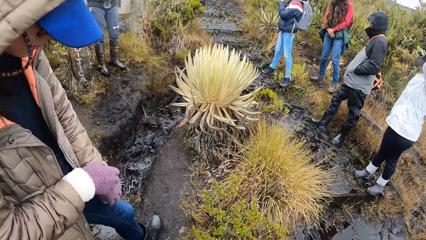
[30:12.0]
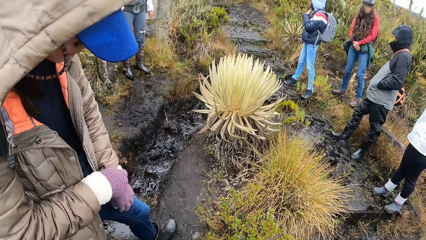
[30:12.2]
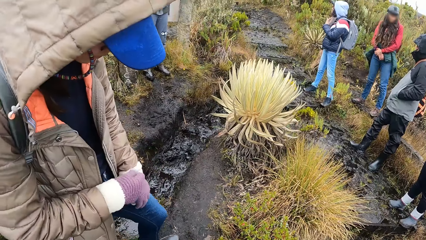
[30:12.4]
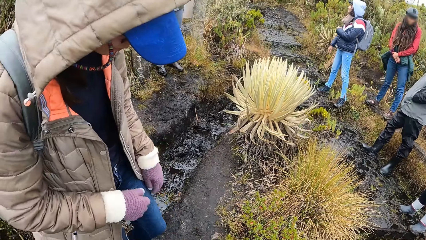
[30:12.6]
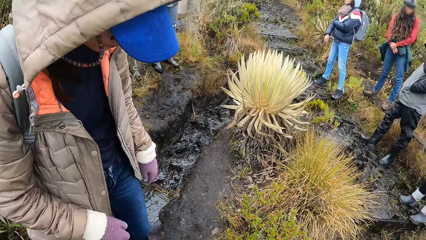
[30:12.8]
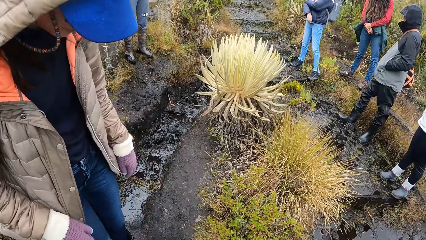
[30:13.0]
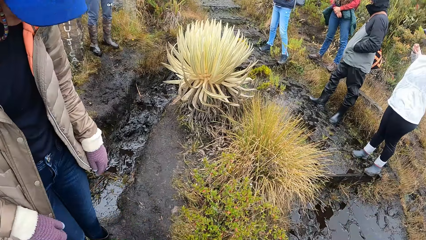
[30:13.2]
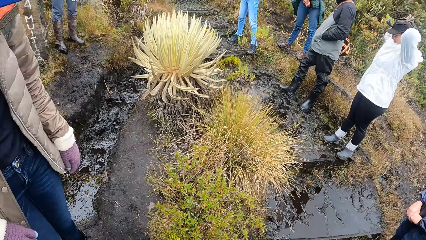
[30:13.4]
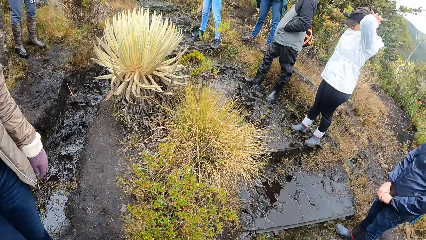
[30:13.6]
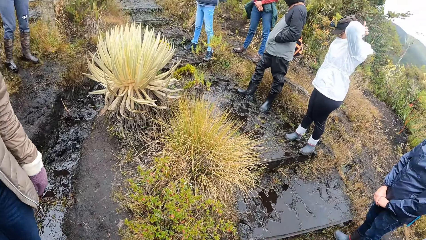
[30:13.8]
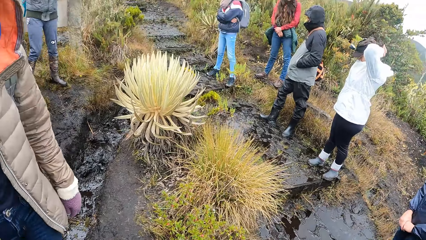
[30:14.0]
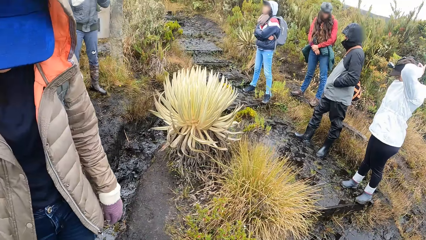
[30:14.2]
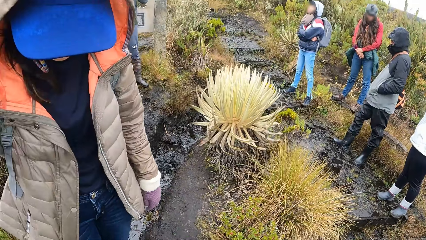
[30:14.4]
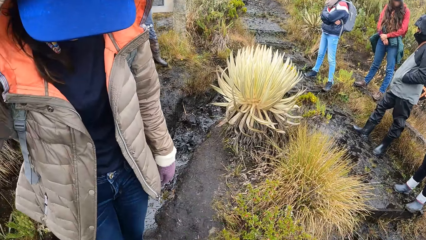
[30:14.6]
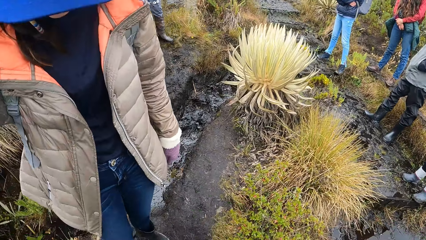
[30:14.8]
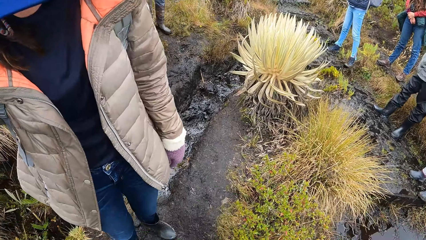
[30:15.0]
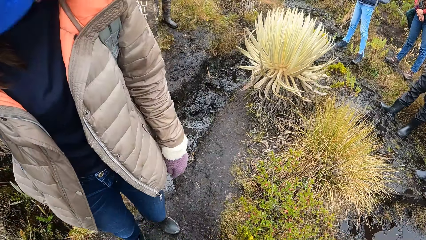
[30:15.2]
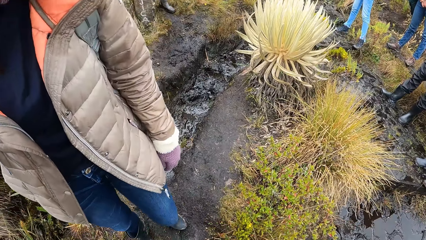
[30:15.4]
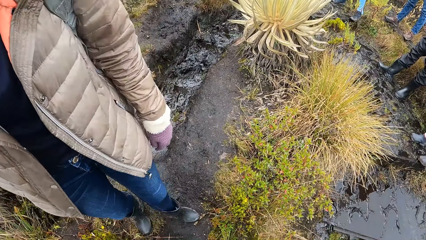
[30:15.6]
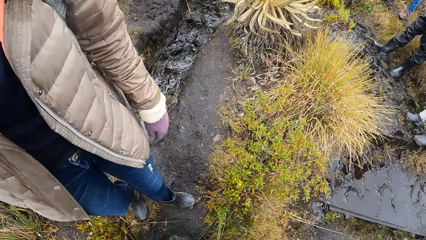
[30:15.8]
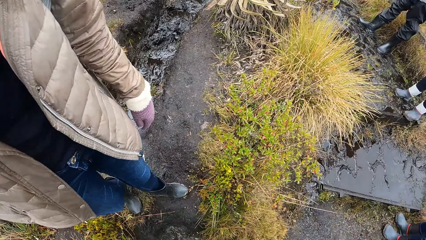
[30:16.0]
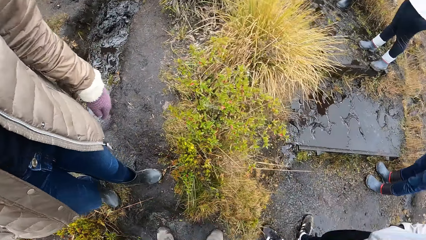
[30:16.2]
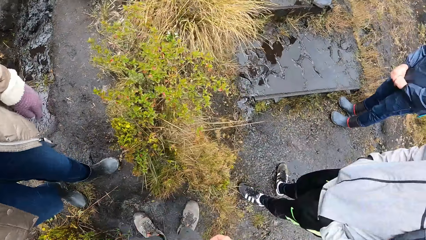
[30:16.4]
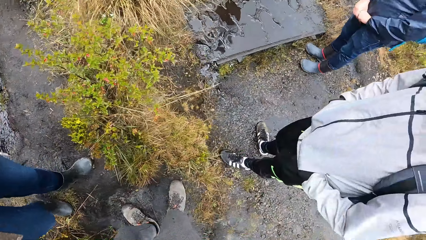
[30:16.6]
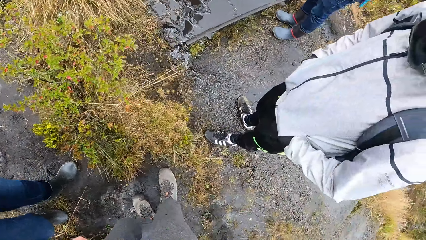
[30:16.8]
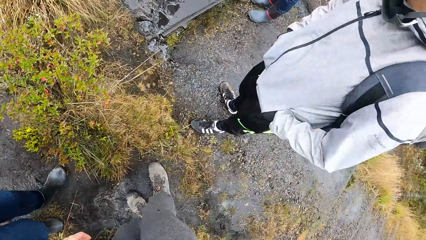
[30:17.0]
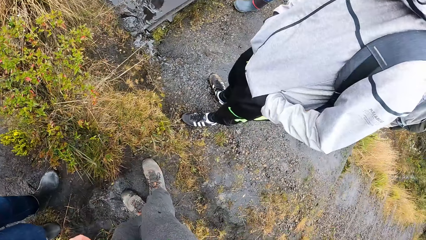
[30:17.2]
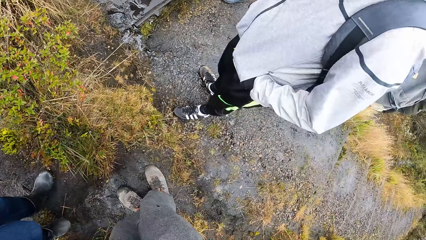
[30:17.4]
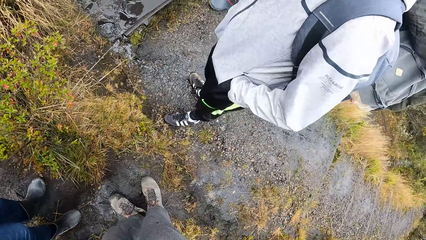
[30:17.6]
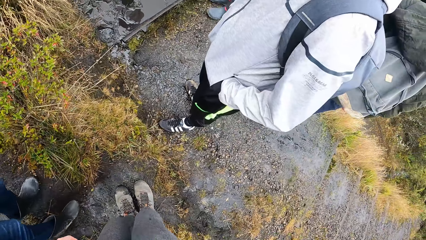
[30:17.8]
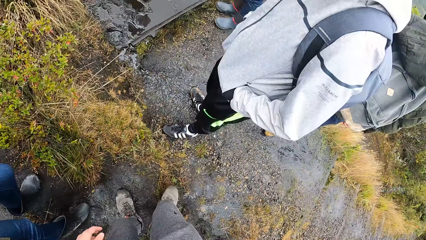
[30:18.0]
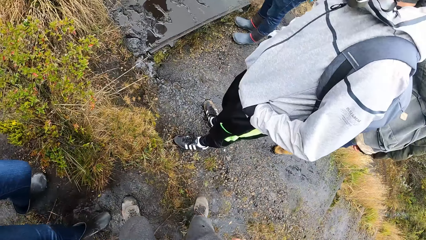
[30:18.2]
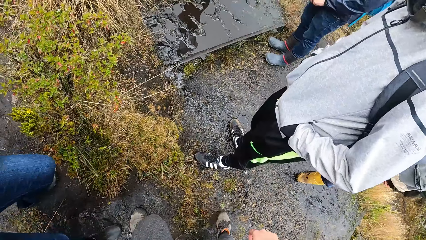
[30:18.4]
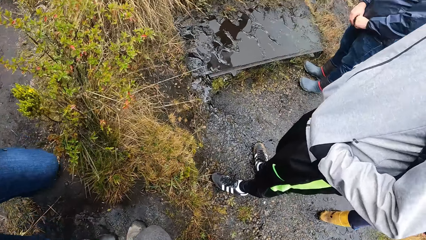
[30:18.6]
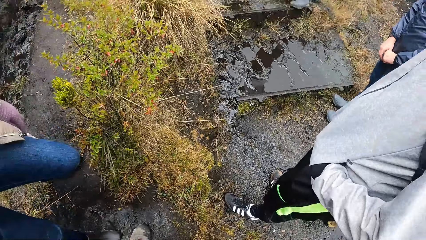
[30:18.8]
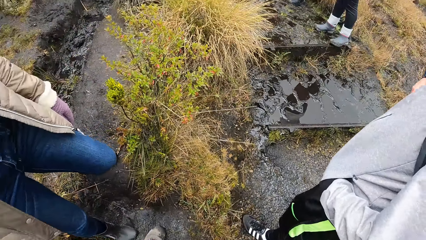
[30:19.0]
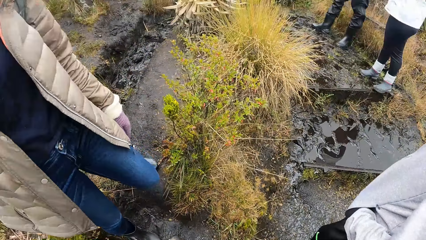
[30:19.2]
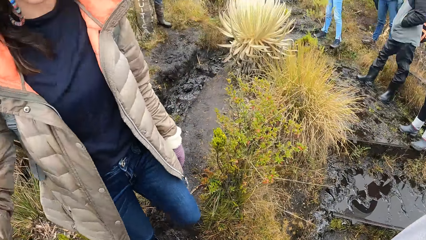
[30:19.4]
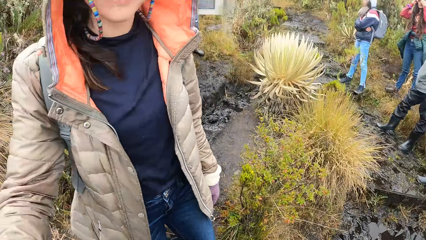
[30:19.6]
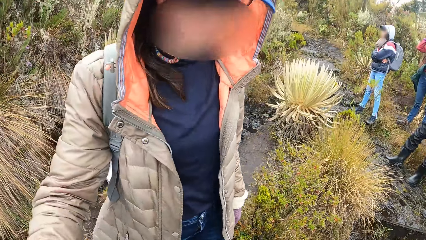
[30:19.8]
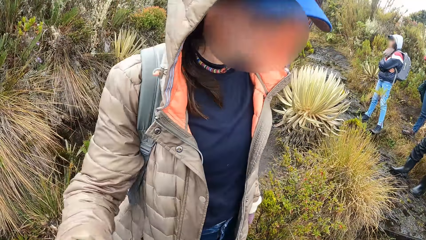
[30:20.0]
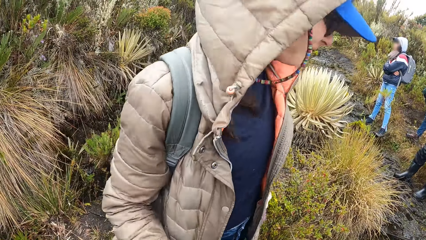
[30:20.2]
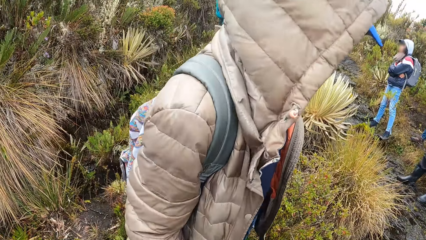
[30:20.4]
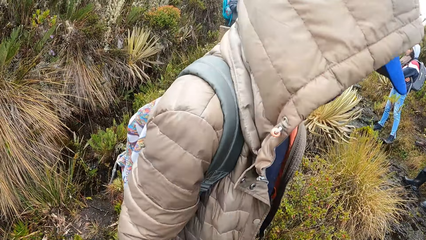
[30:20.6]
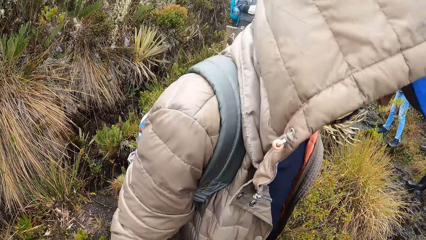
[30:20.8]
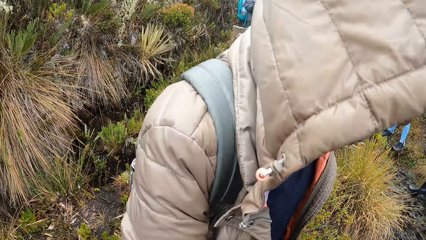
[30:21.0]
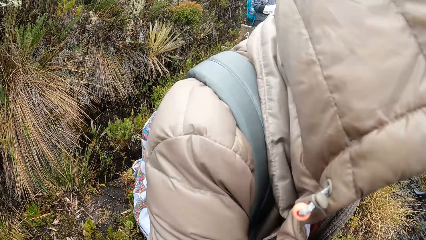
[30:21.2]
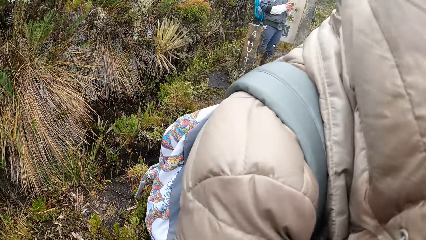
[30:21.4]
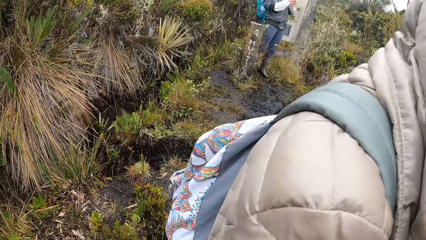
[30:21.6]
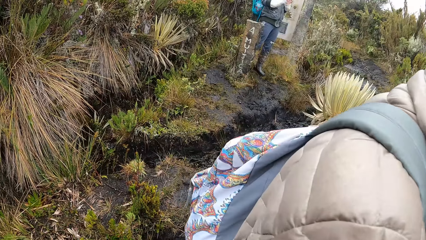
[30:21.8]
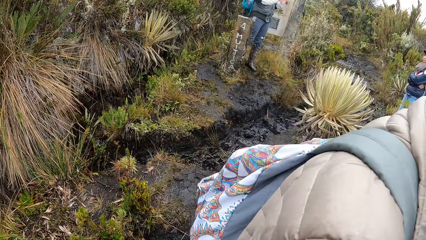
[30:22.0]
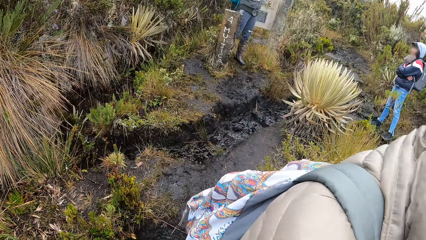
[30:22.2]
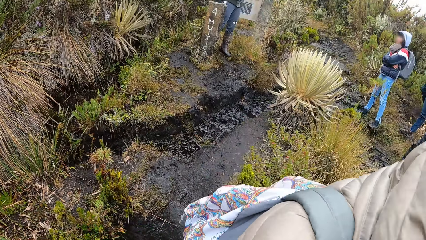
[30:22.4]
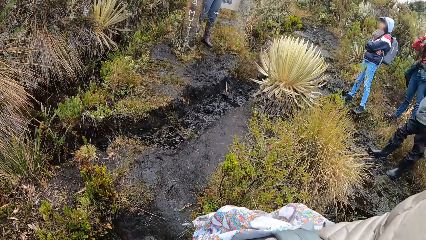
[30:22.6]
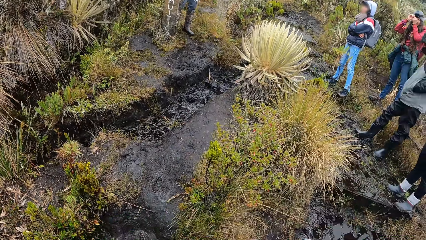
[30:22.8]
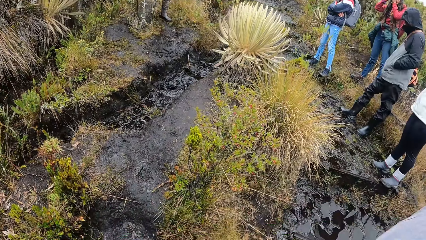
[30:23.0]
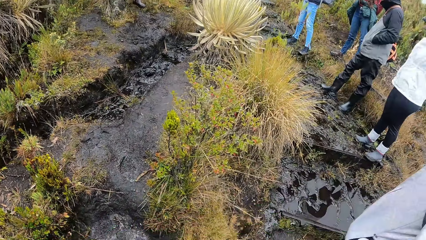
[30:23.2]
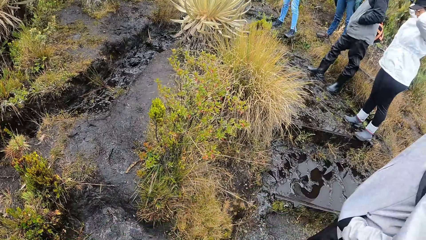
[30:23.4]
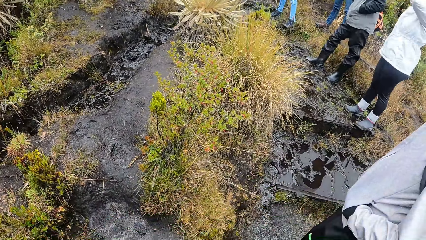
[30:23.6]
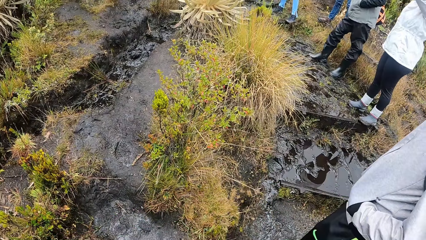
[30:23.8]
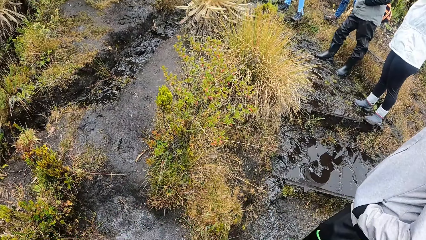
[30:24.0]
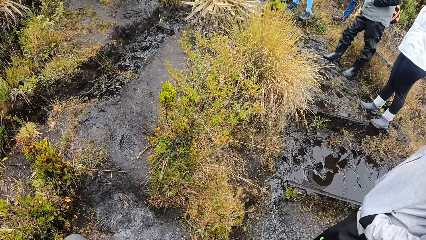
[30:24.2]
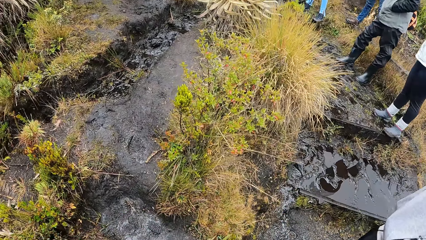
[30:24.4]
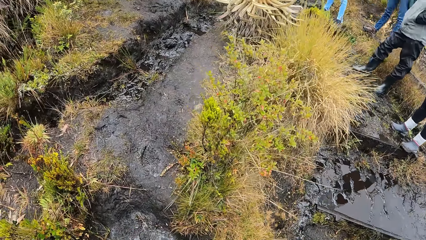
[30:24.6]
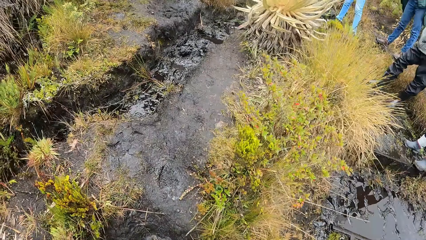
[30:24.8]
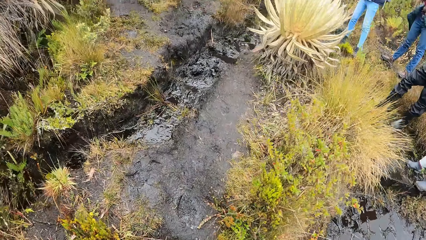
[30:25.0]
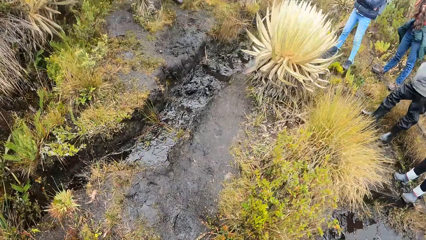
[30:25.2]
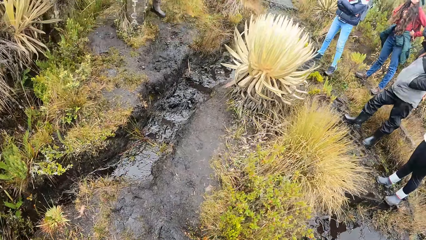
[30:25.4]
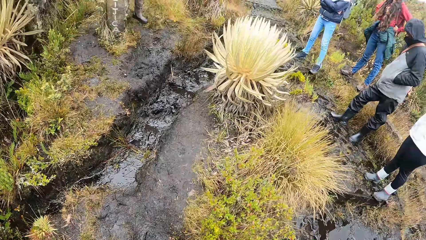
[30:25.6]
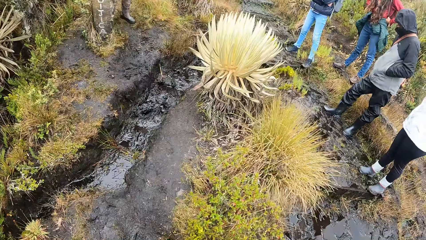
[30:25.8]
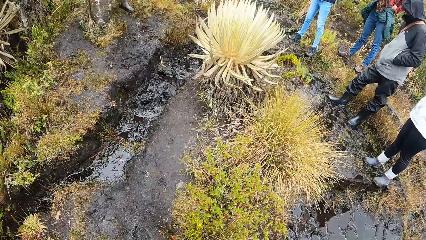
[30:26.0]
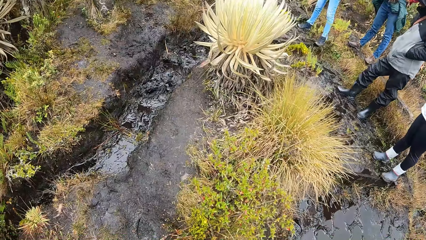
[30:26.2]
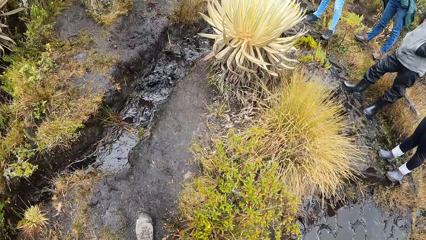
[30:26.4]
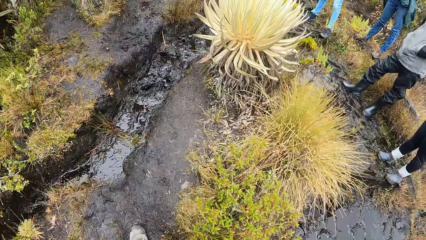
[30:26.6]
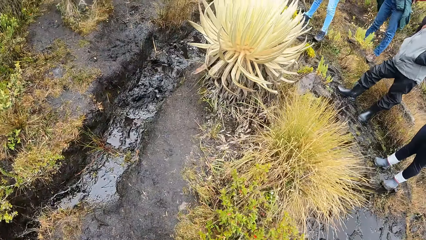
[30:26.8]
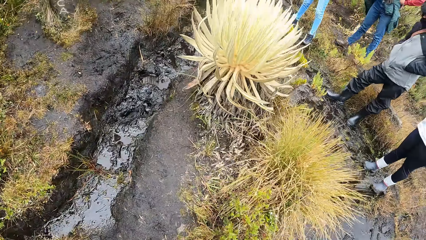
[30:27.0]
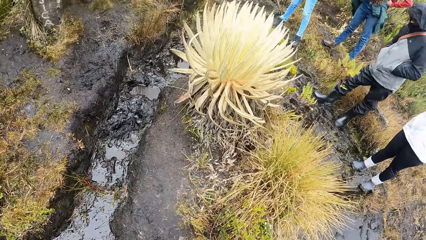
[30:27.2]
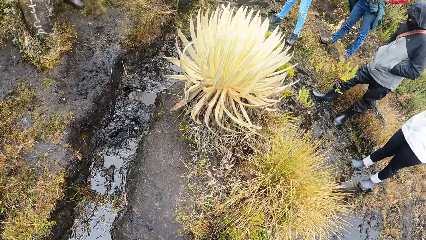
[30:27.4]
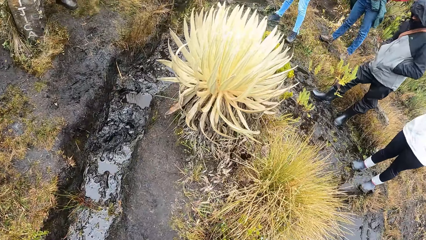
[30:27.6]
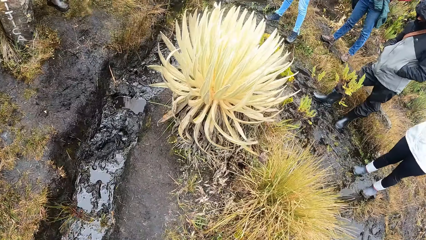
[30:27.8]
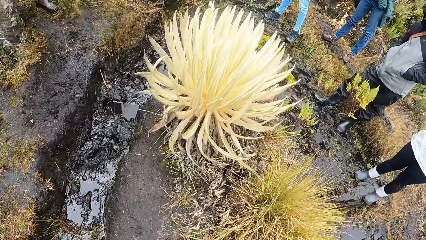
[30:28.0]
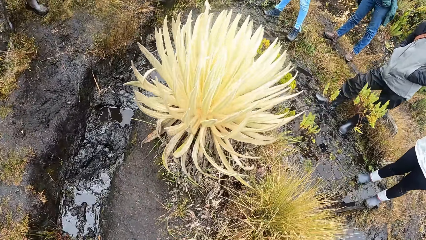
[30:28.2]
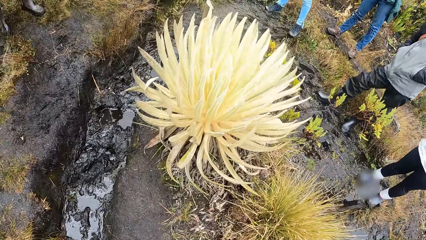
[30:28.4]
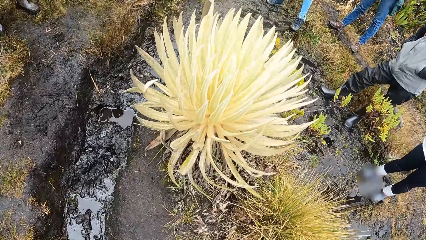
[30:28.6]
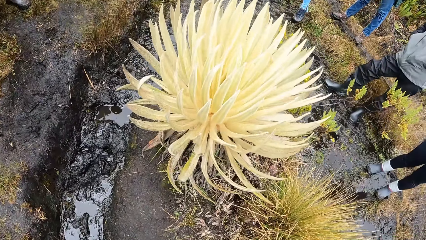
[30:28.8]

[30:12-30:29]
The camera wearer looks around the field. They adjust in a bushy area. They walk around the field. The other woman walks in front of the camera wearer in the bushy area. The camera wearer looks around the field and walks around the field.
